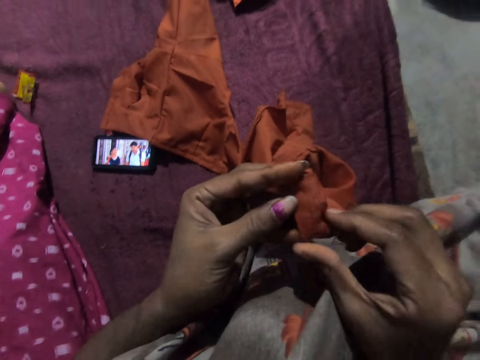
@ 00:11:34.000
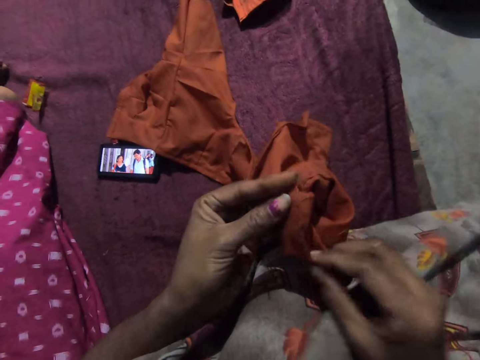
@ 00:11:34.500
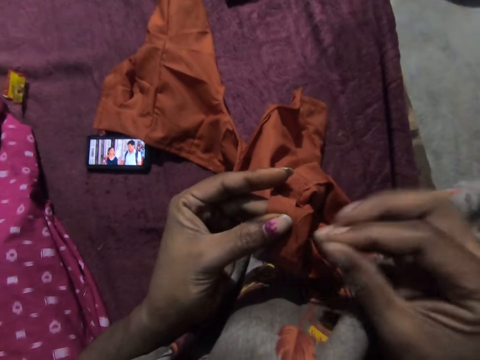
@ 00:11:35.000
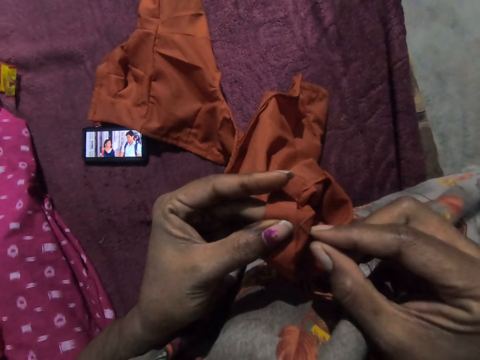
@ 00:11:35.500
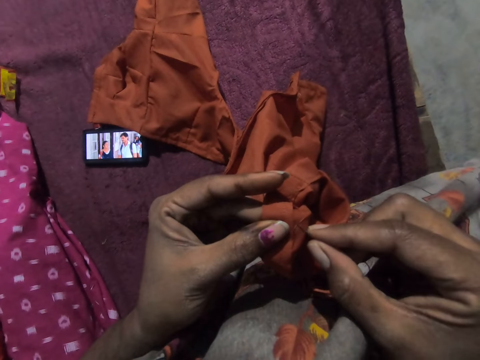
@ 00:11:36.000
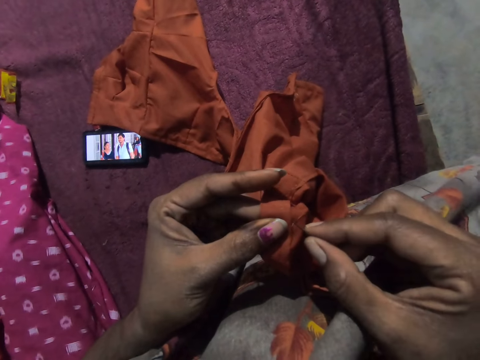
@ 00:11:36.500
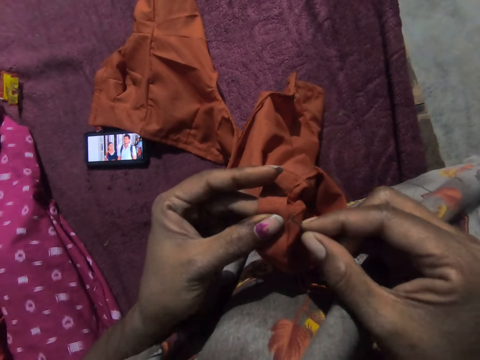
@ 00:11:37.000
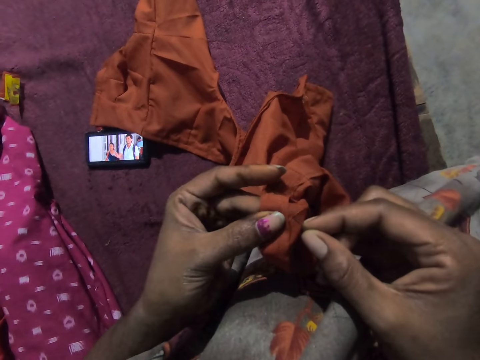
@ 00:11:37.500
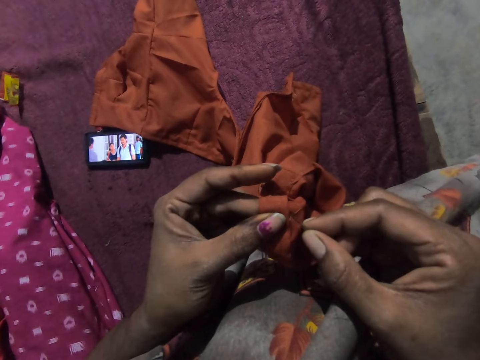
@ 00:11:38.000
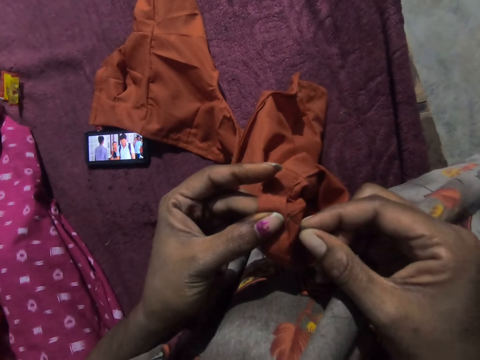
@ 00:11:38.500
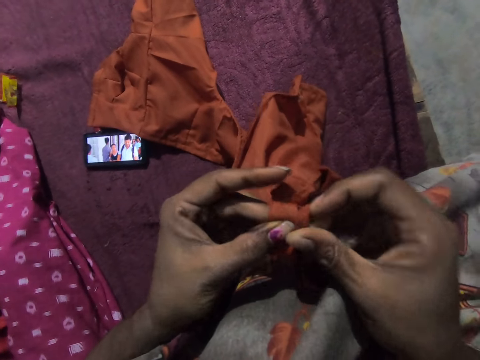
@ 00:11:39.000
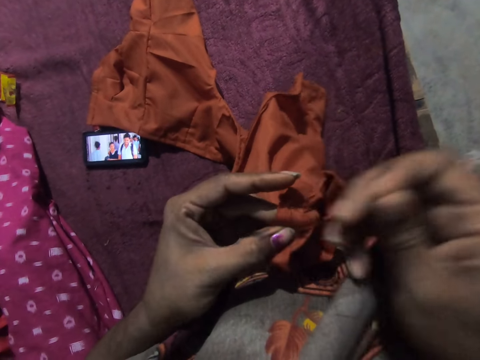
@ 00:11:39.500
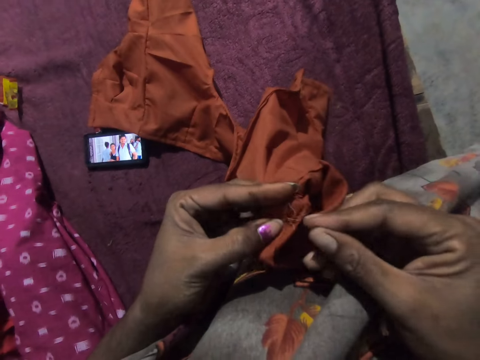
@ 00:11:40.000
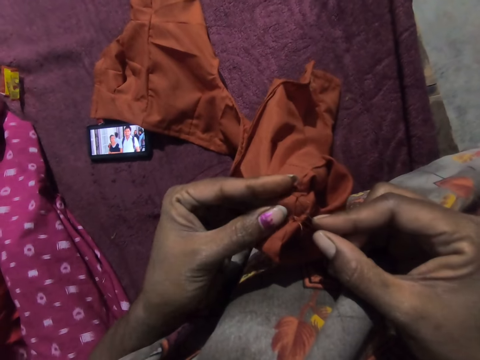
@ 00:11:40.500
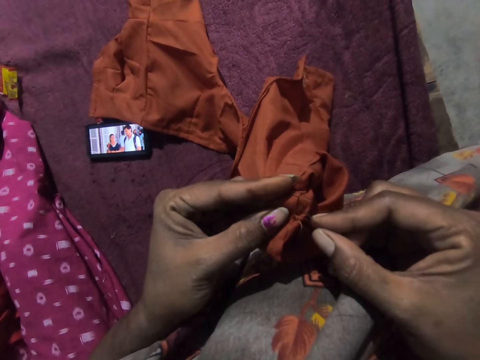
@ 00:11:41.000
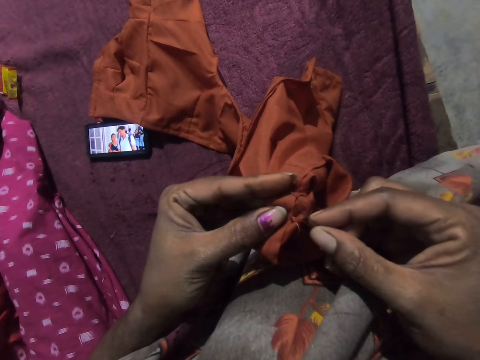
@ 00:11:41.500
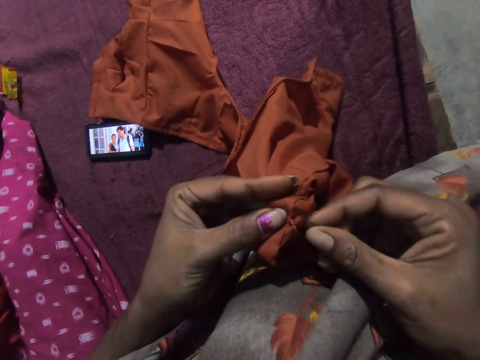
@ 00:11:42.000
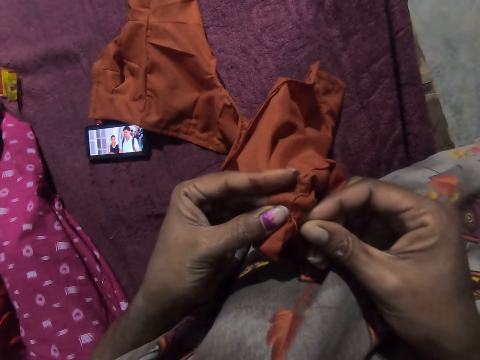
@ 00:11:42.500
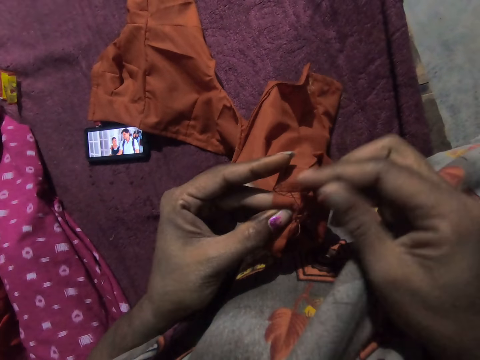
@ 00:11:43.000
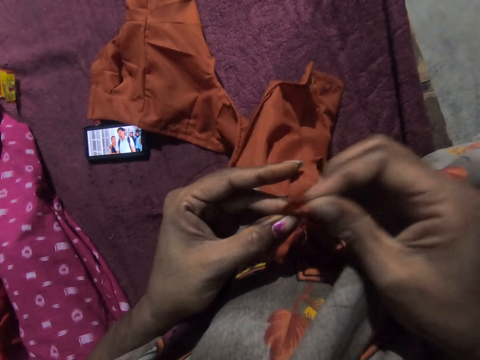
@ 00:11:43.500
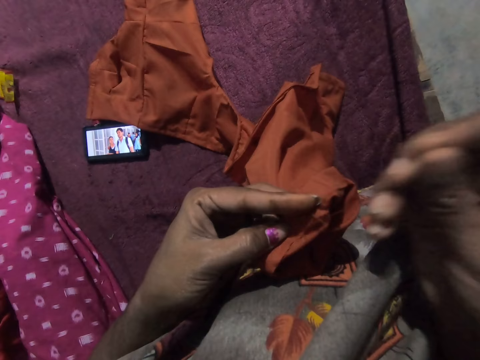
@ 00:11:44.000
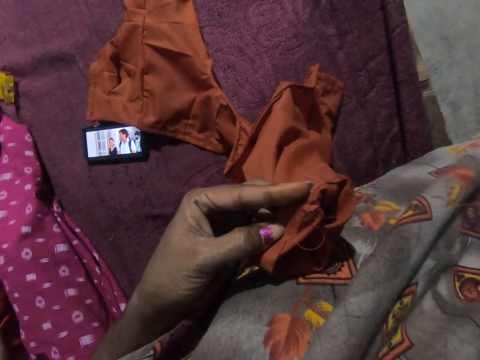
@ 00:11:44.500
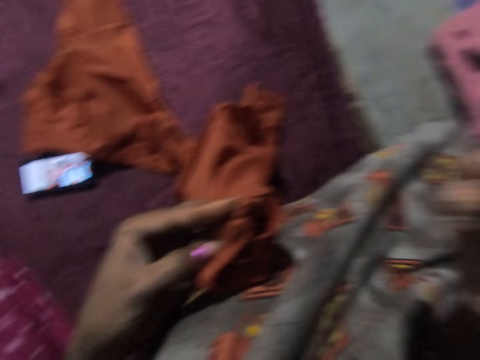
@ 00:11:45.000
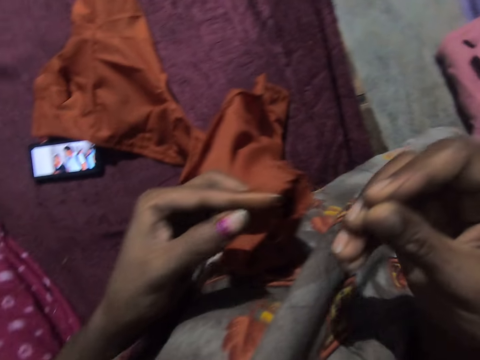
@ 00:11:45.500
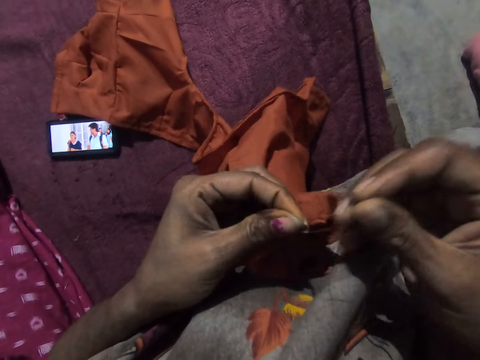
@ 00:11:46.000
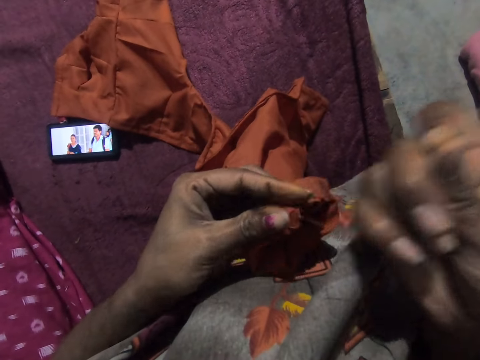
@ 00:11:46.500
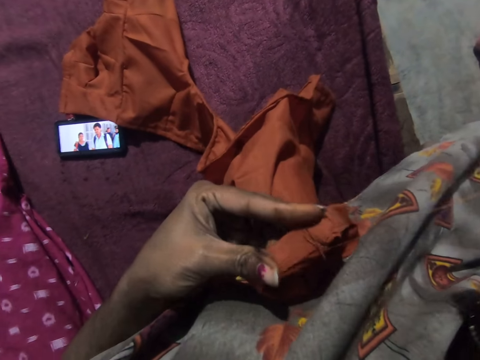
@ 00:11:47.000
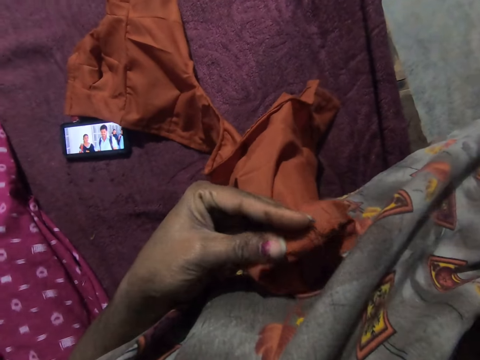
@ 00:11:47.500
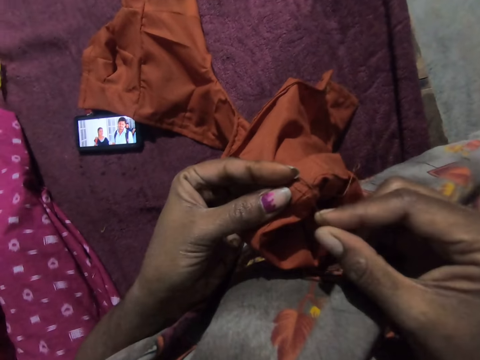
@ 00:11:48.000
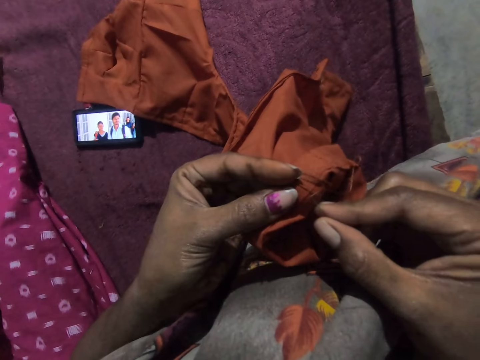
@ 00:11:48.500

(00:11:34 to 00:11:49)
The camera wearer stitches the cloth with the needle and the thread in her right hand. She holds the thread with her left hand. She pulls the thread with her right hand.

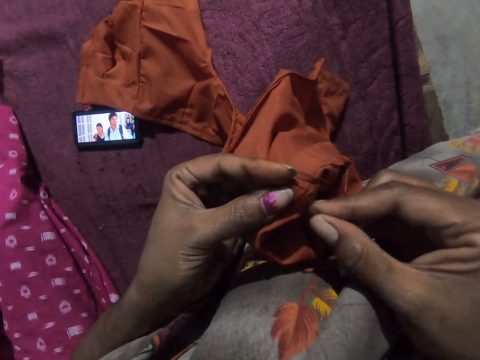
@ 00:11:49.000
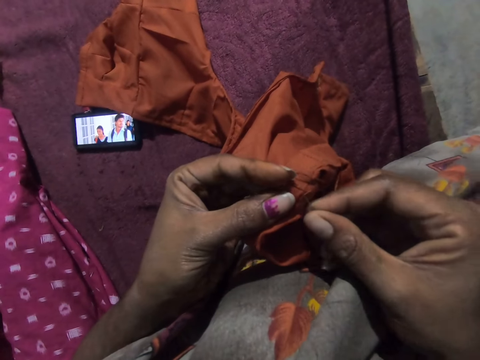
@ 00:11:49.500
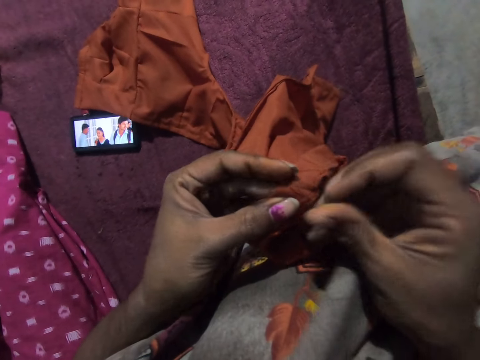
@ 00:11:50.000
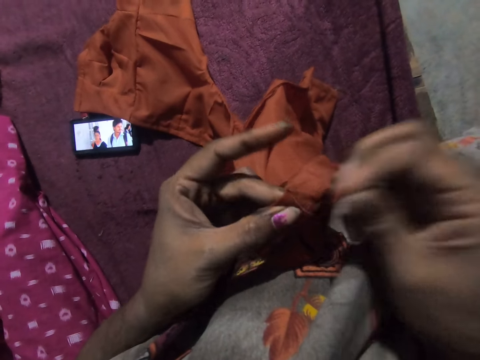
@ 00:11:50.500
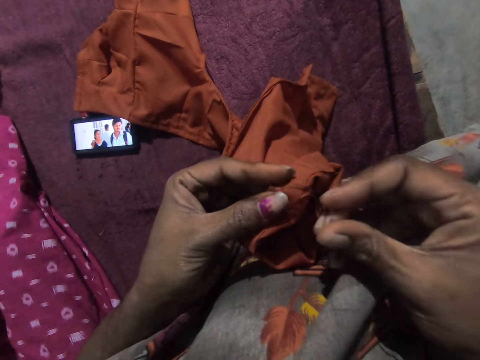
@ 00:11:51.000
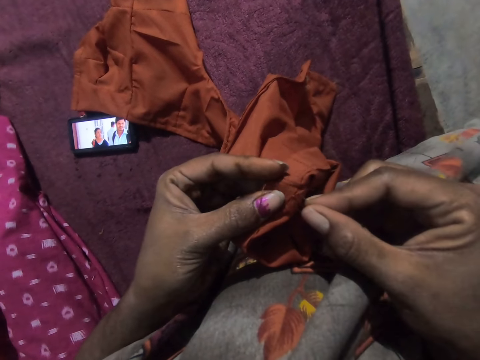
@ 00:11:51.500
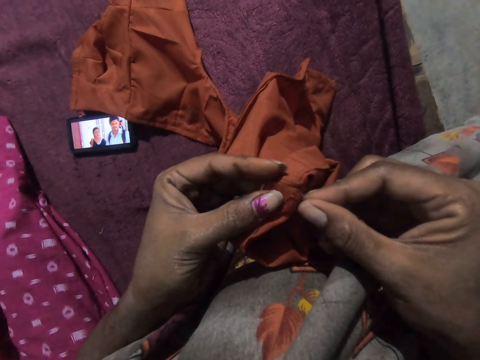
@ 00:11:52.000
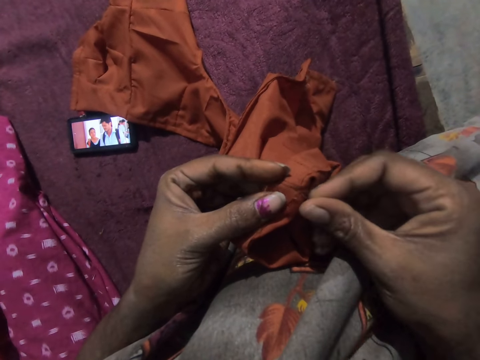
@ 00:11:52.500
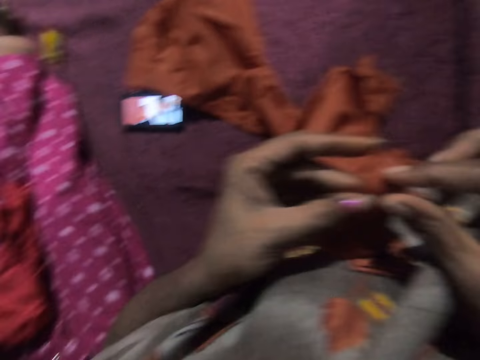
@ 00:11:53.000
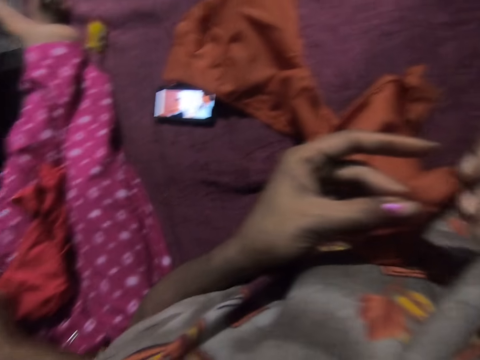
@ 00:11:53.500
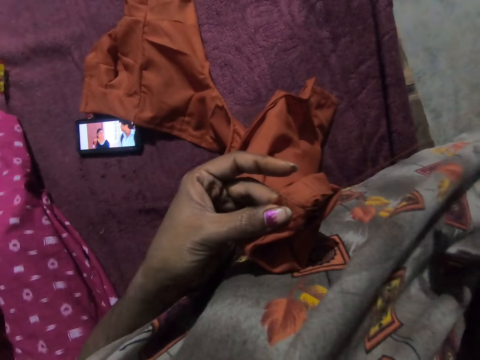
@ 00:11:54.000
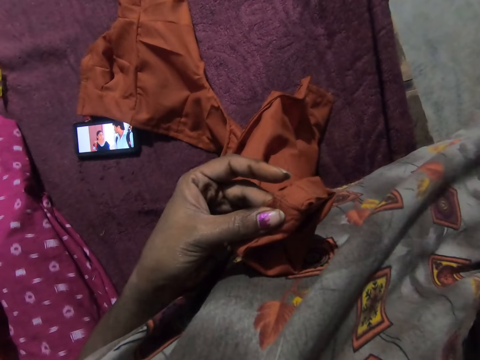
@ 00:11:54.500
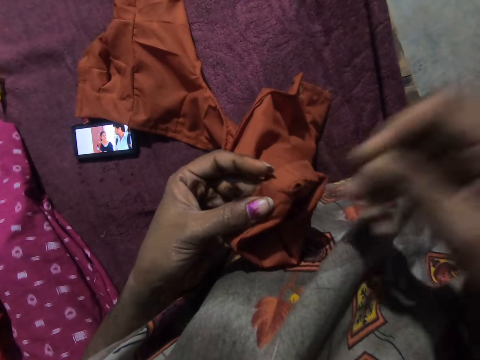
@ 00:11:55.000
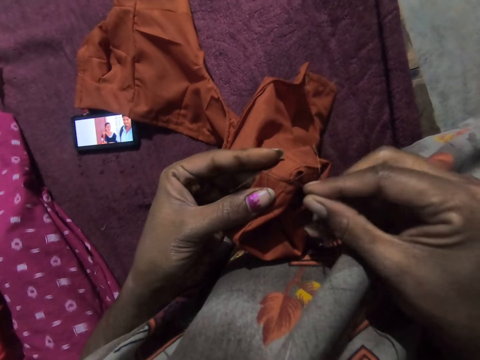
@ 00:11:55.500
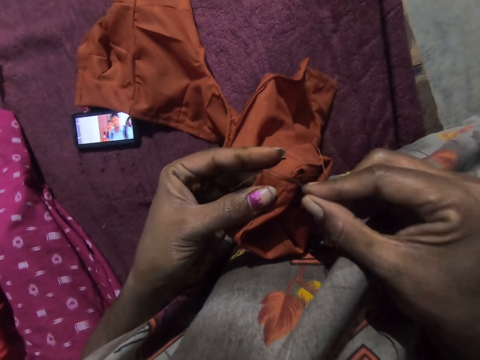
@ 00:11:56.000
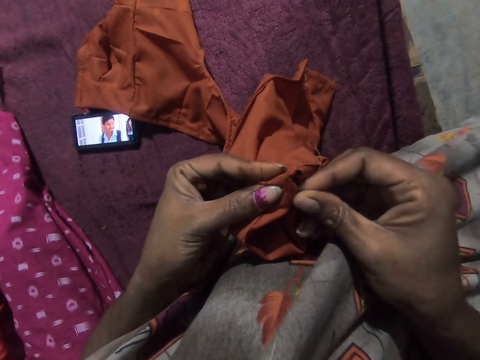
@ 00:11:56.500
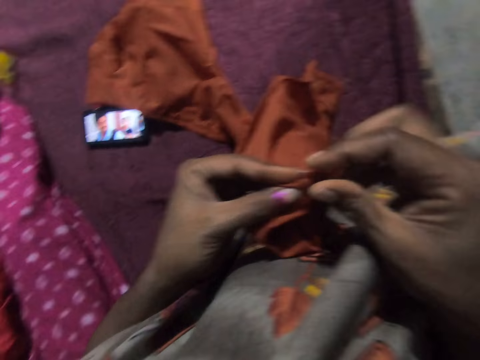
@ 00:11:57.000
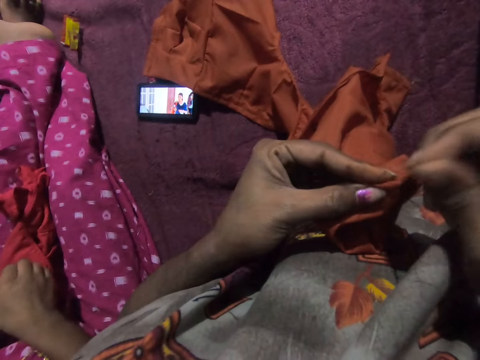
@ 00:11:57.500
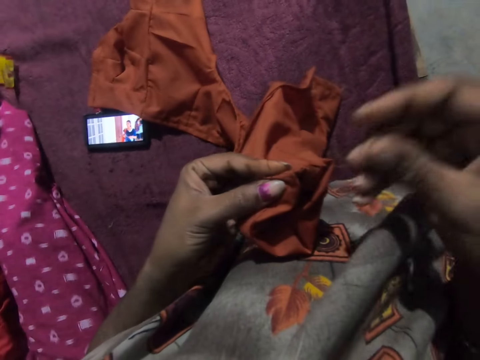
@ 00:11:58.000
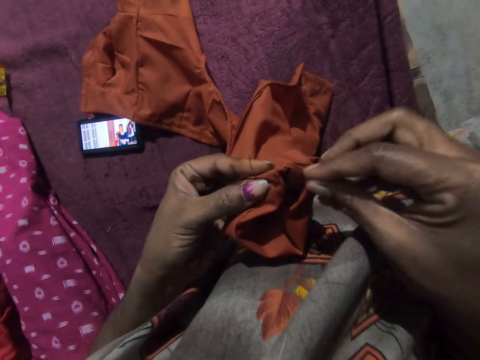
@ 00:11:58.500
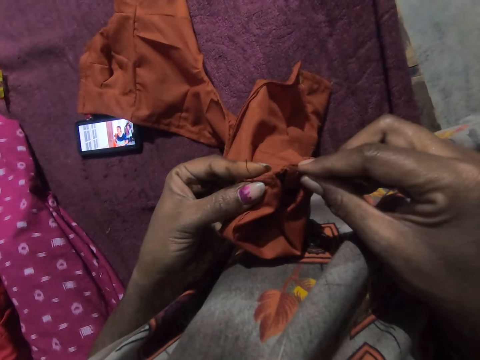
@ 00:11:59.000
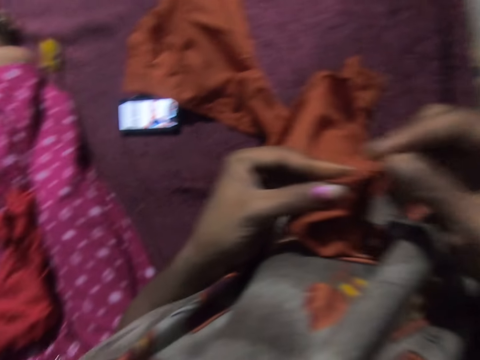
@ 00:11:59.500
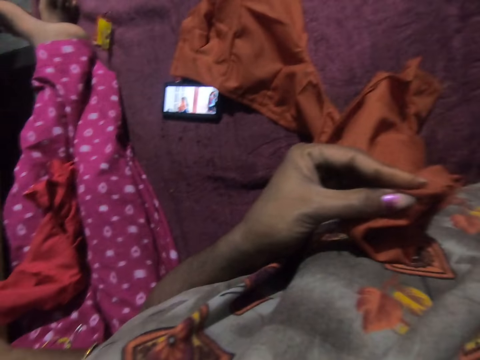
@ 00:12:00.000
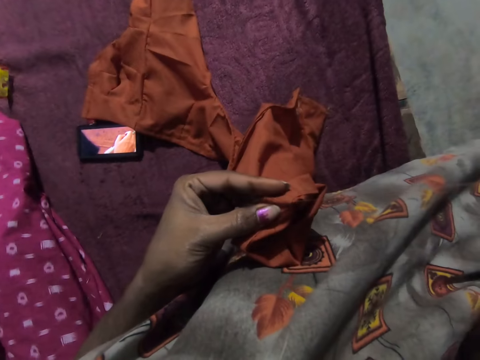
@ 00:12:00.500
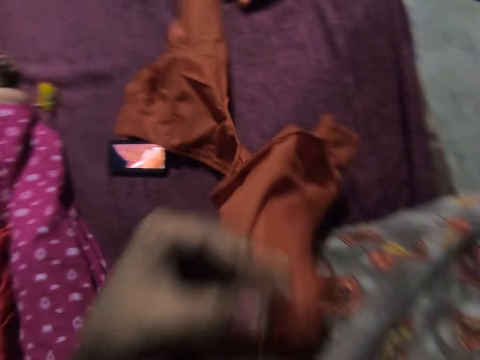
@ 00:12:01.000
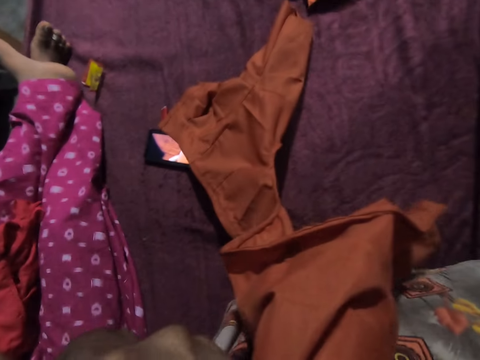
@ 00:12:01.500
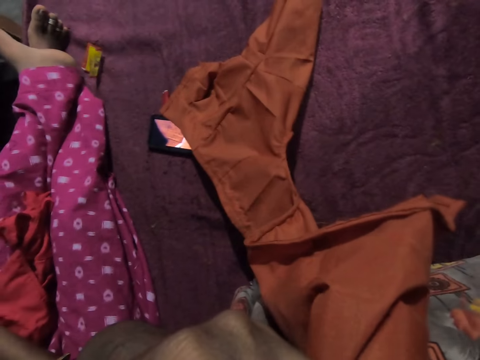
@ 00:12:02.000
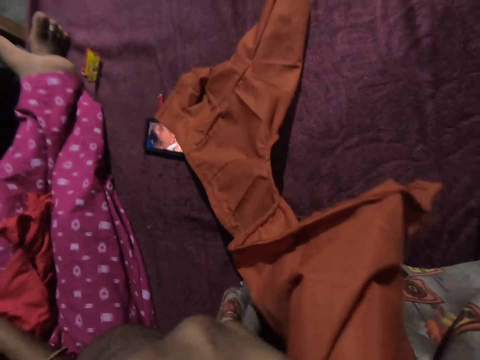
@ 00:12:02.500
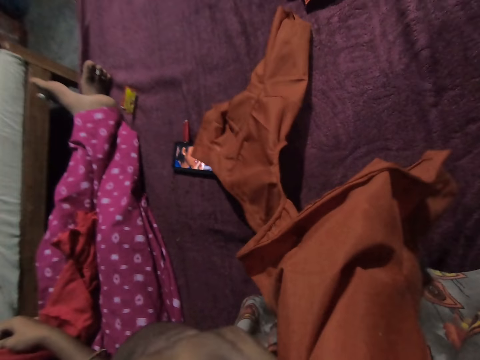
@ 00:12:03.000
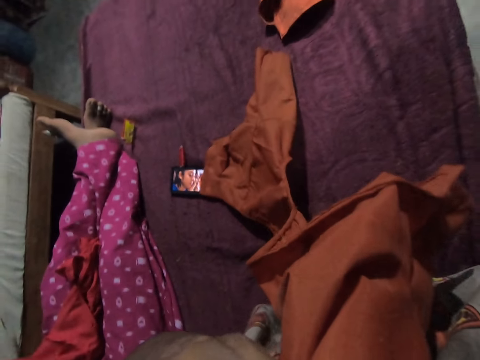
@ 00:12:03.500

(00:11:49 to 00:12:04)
The camera wearer stitches the cloth with the needle and the thread in her right hand. The woman stitches a cloth with the needle and thread in her right hand. The camera wearer moves the cloth towards her mouth with her left hand. She cuts the thread with her teeth.
